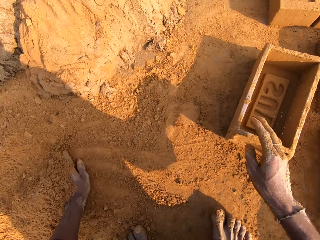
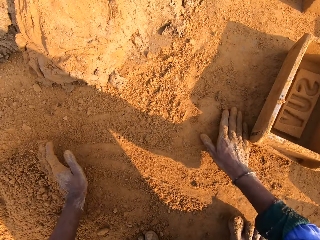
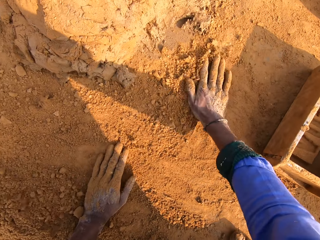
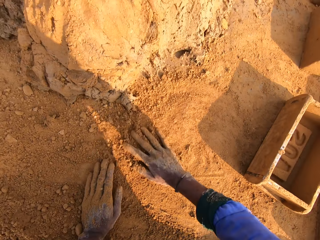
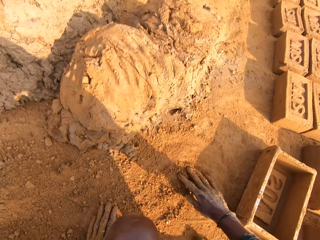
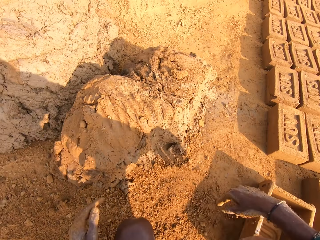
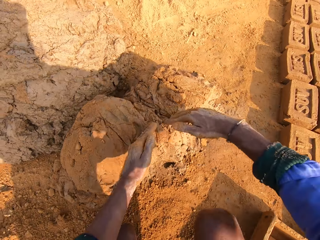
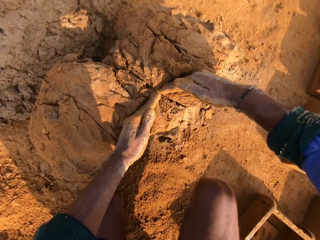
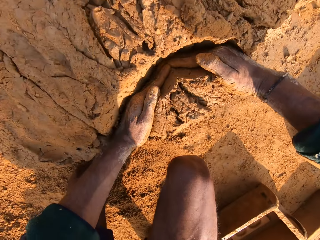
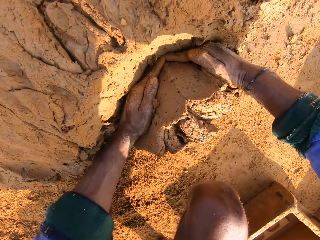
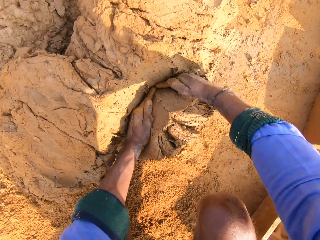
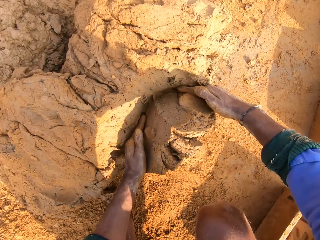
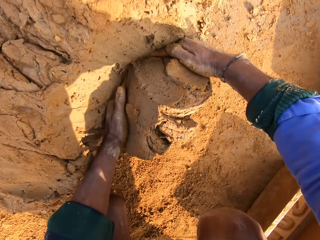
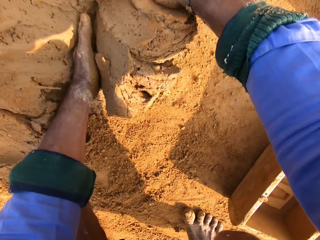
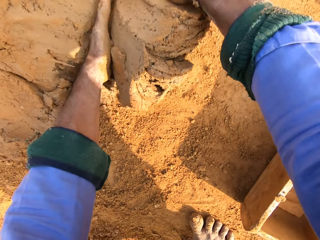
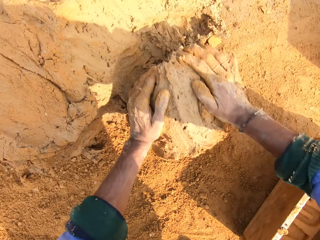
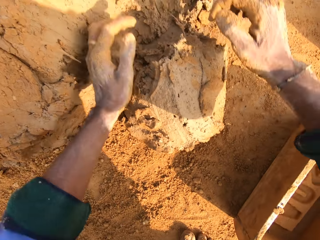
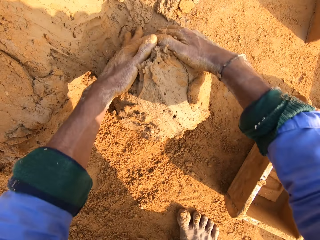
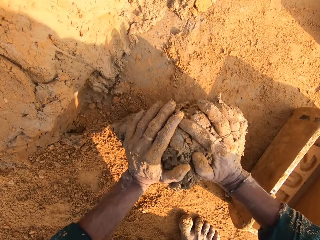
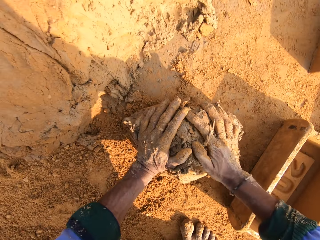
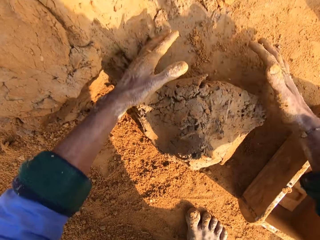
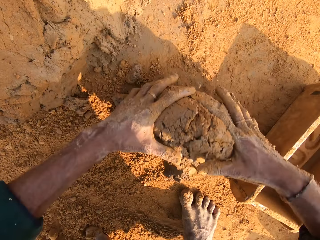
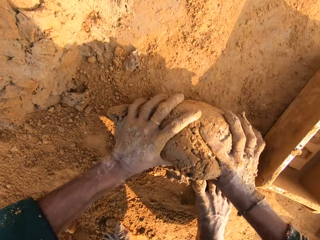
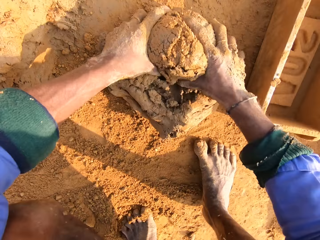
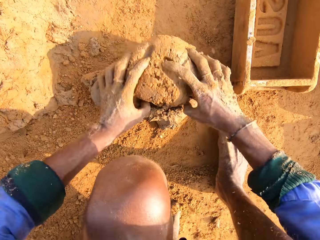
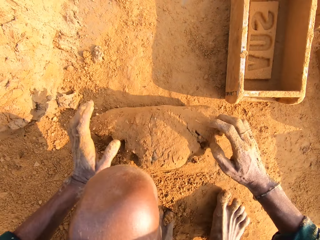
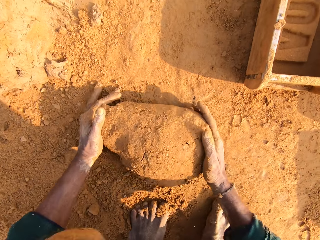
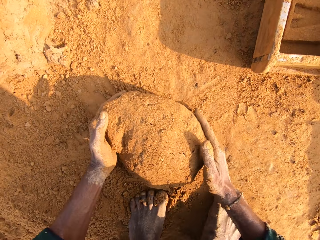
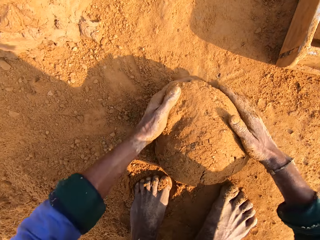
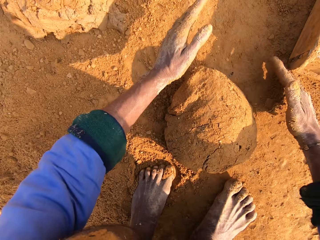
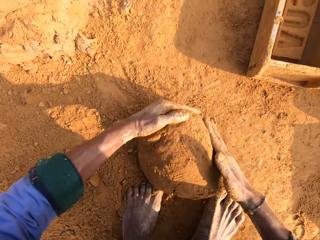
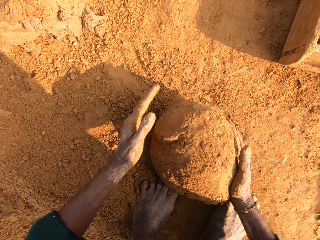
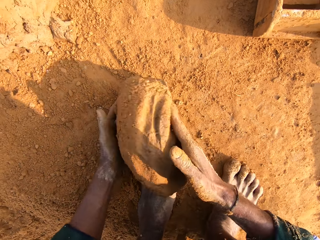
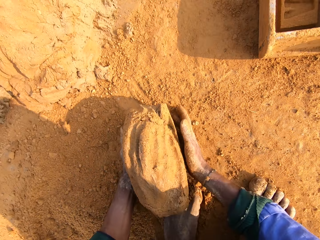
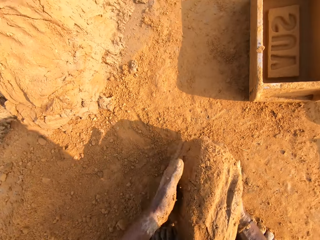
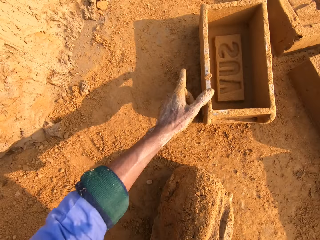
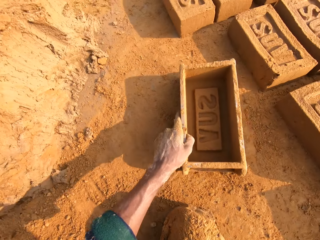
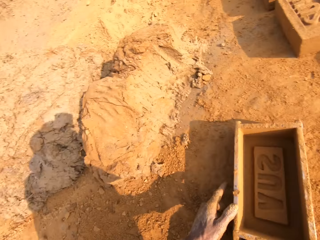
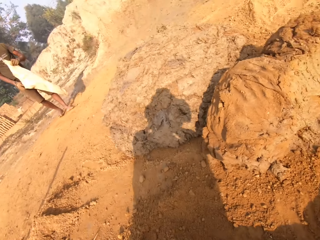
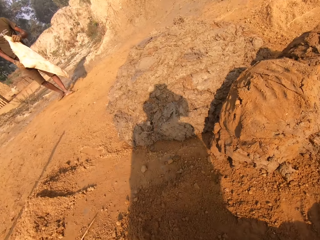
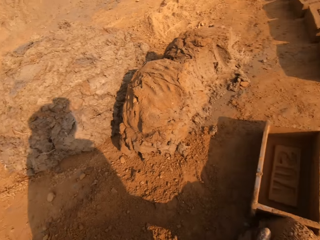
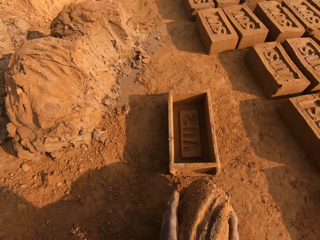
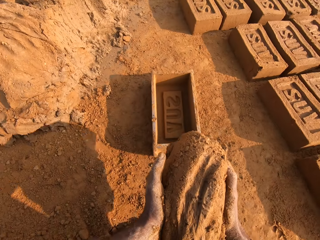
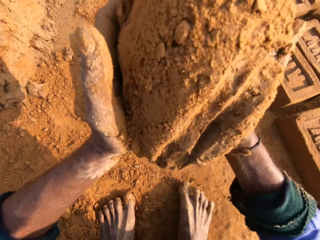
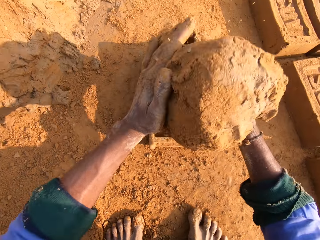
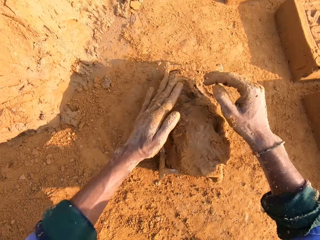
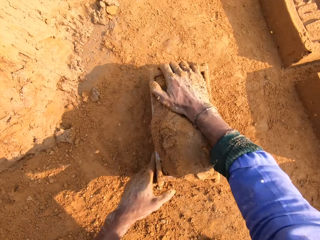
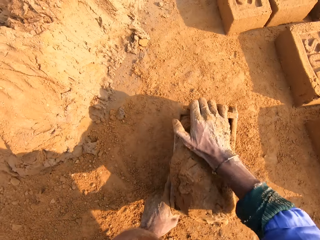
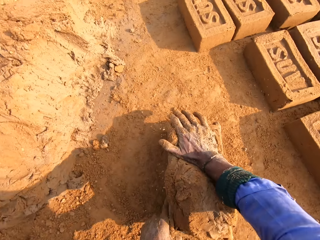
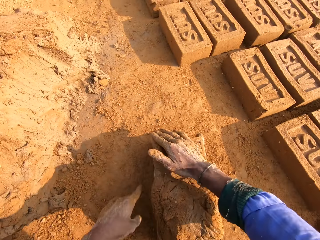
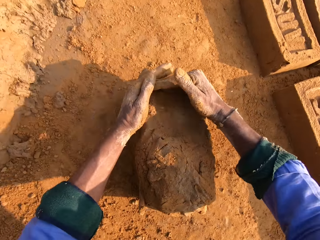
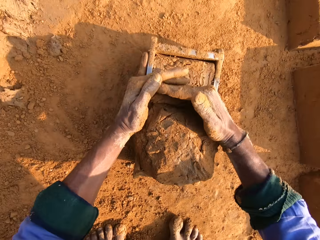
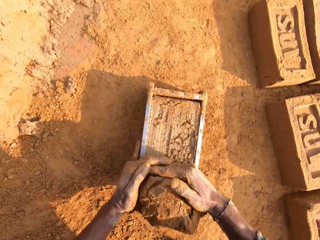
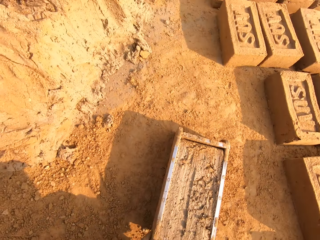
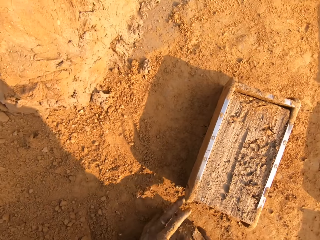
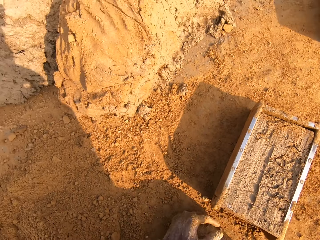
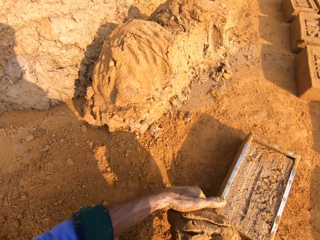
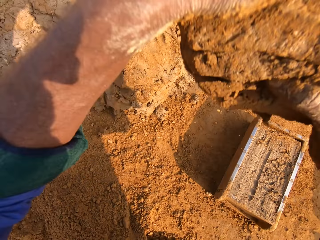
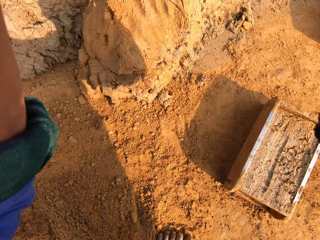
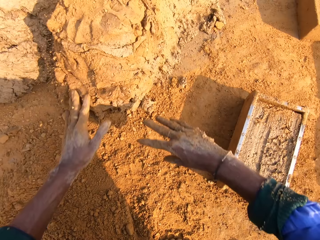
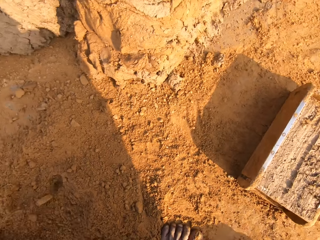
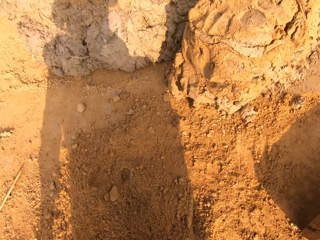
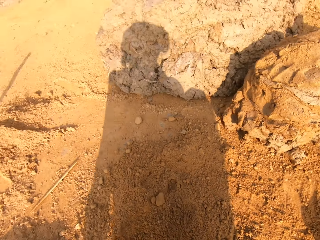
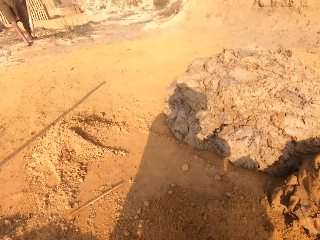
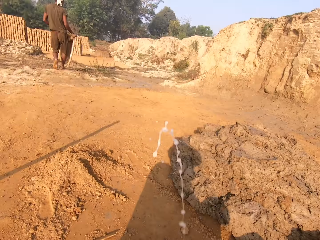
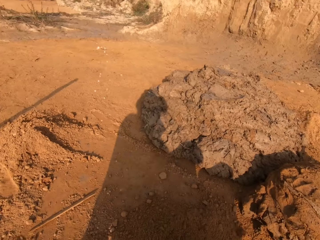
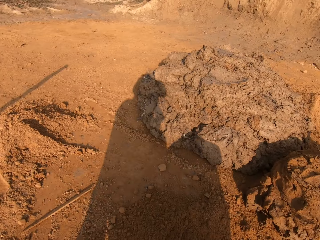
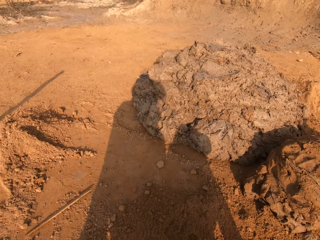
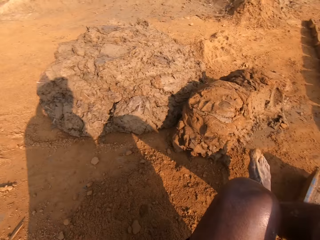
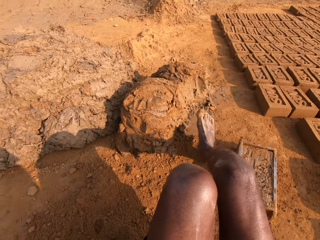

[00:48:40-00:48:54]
The camera wearer puts the brick mould or molder on the ground. They touch the soil. They cut a piece of mud. They roll the mud. They mold the mud. They pick the brick mould. They pull the brick molder. A person interacts with the camera wearer. The camera wearer puts the mud in the brick molder. They press the mud. They cut a piece of mud in the brick molder. They pick the mud. They place the mud on the other mud.

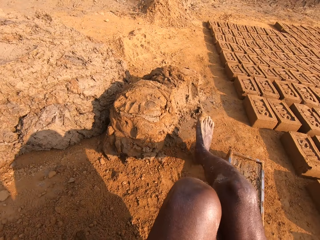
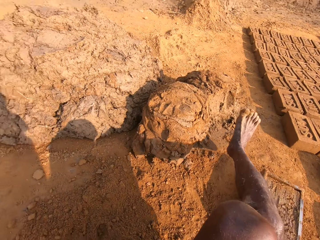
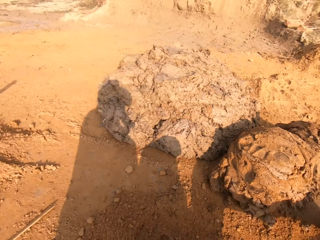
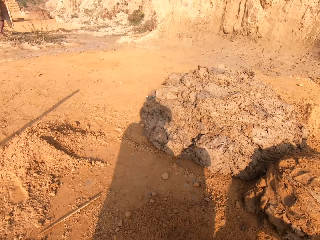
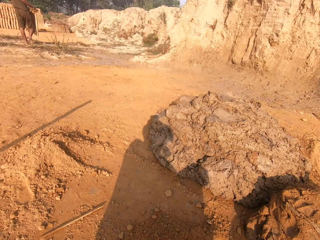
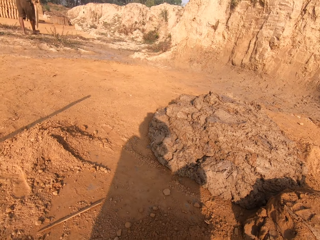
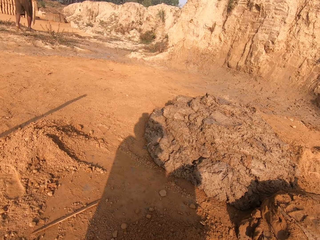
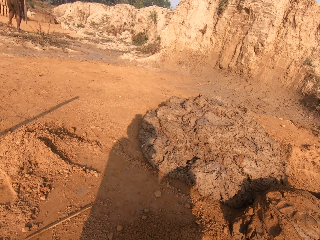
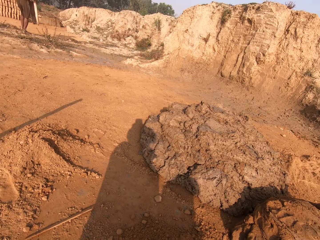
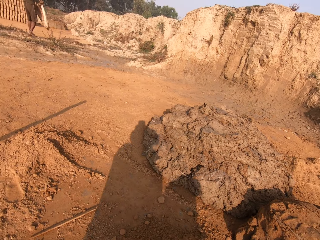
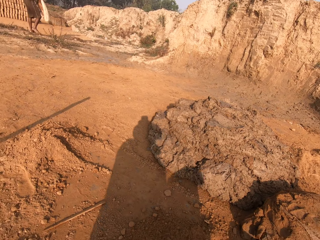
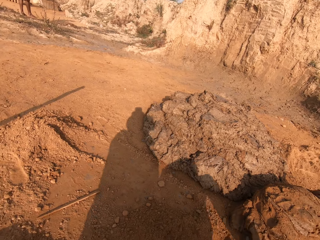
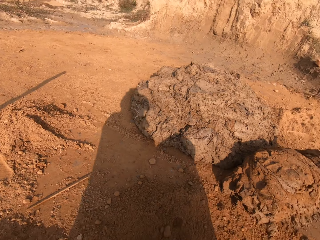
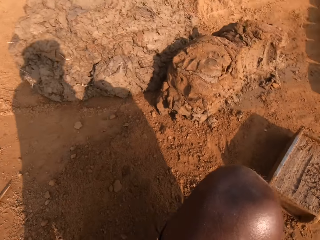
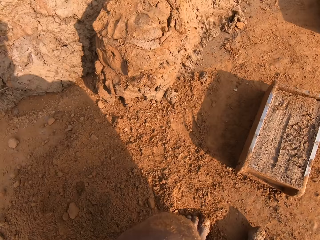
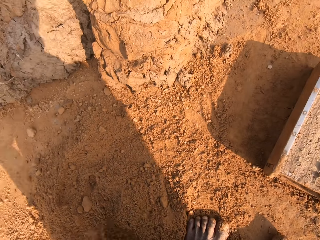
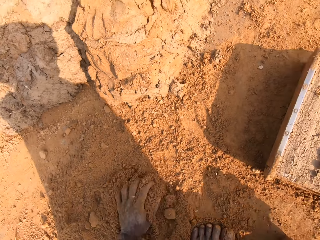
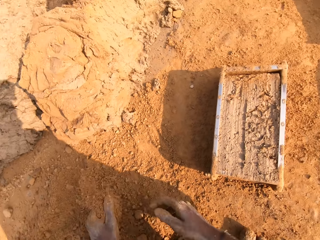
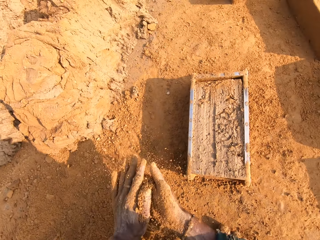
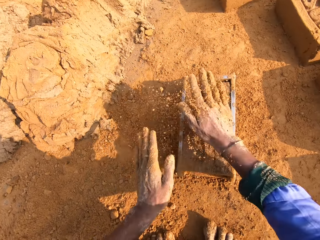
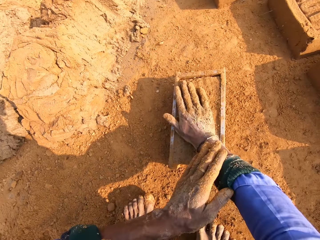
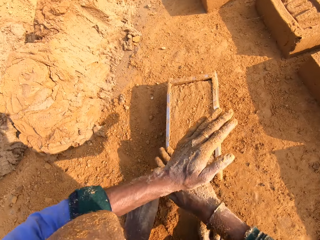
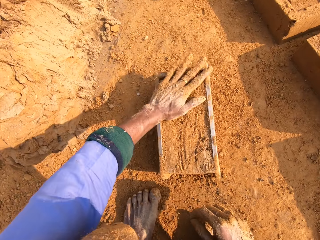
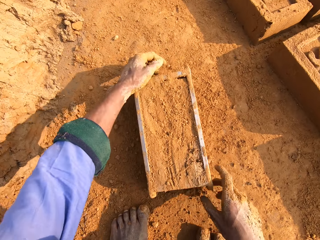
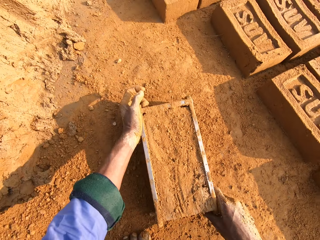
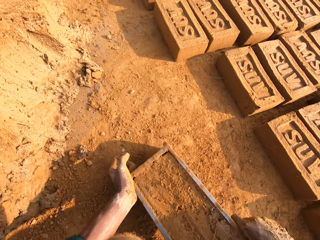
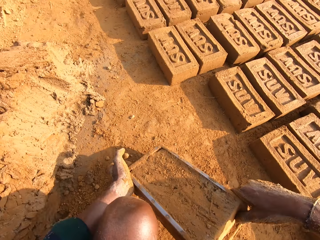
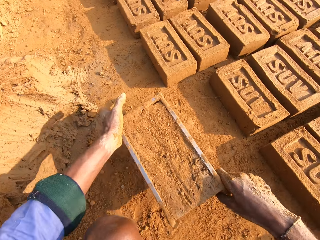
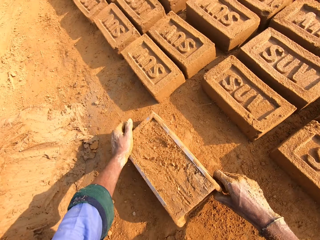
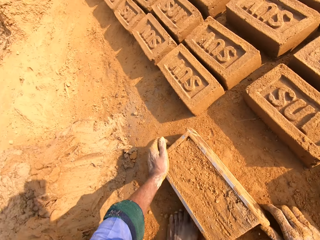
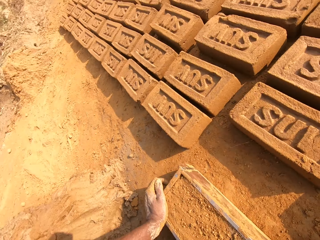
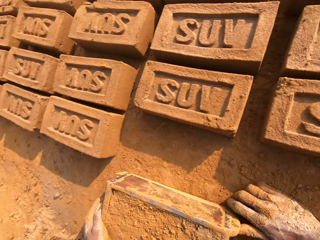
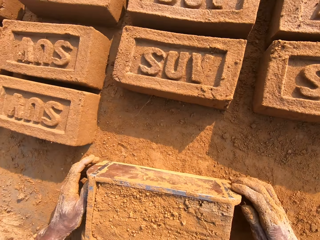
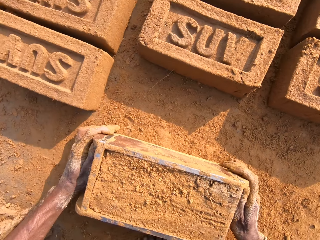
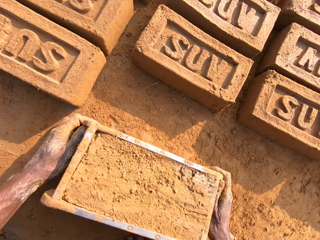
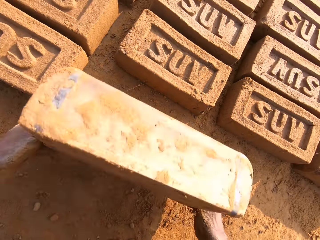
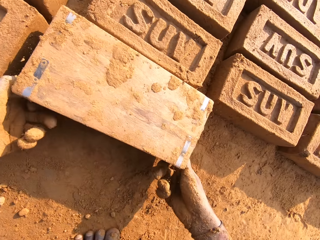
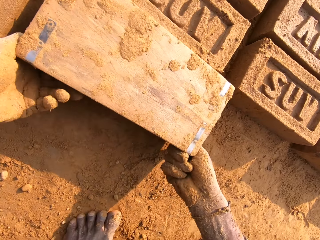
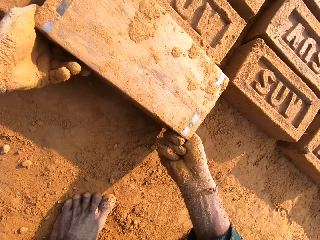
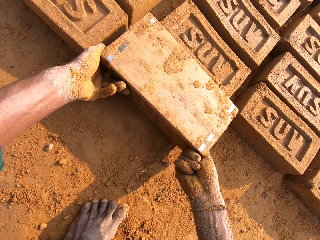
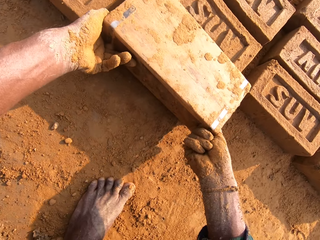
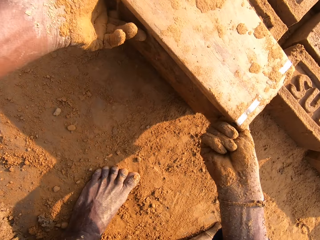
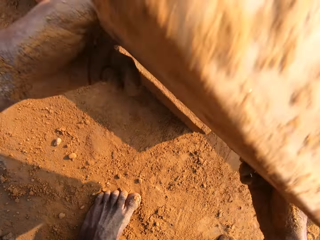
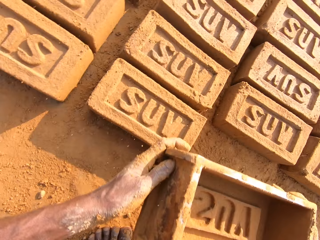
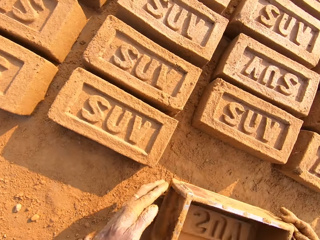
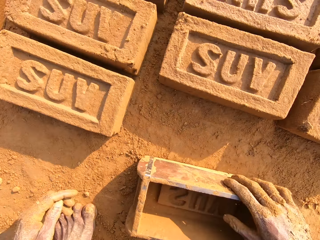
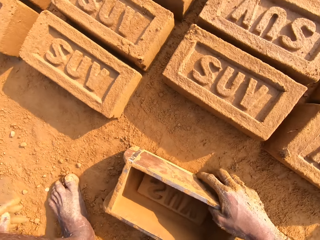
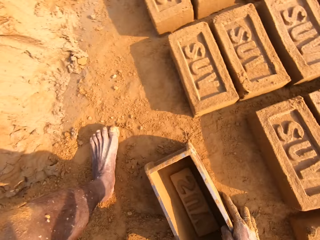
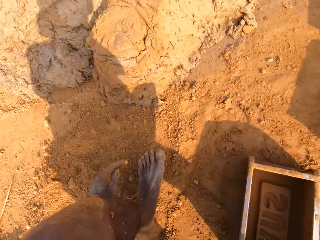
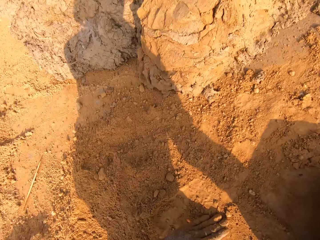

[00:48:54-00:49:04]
A person interacts with the camera wearer. The camera wearer converses with the person. They pick the soil. They put soil on the mud in the brick molder or mould. They pick the brick mould. They put the brick mould on the ground. They place the brick on the ground. They remove the mud brick.
